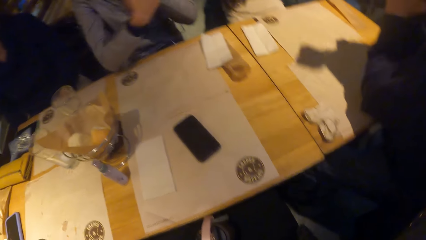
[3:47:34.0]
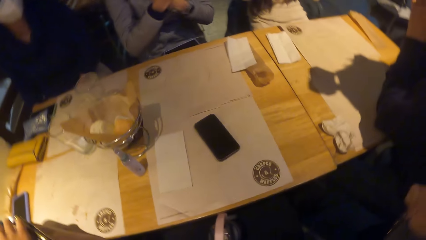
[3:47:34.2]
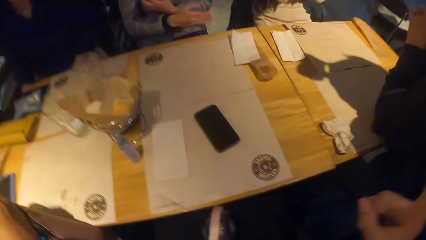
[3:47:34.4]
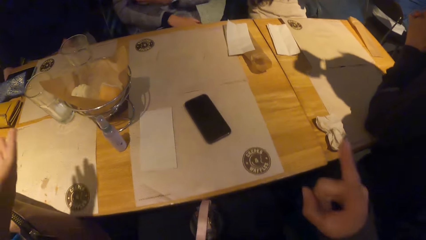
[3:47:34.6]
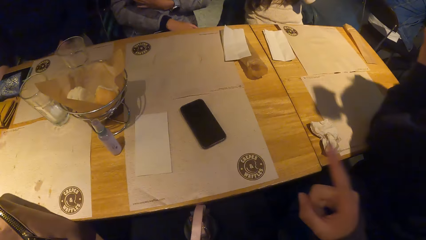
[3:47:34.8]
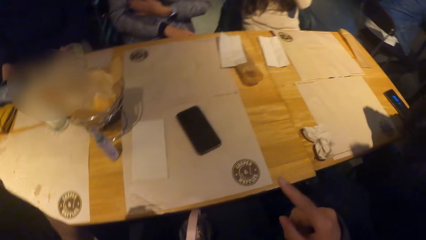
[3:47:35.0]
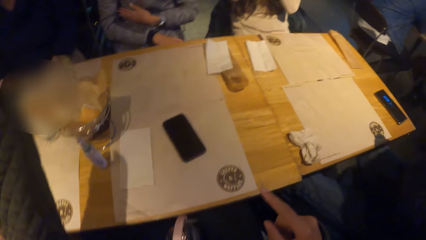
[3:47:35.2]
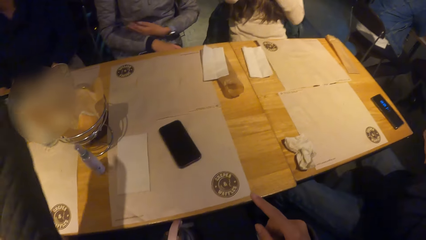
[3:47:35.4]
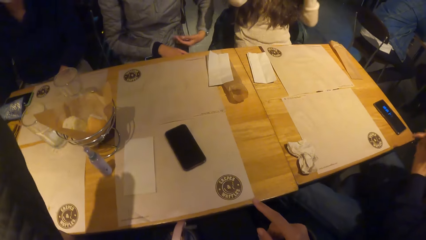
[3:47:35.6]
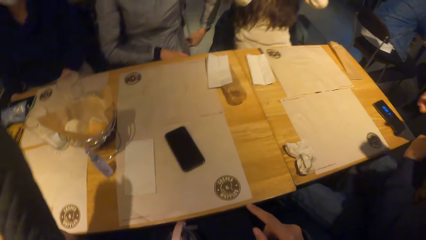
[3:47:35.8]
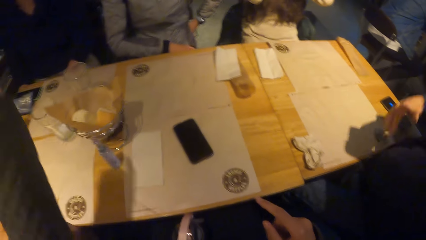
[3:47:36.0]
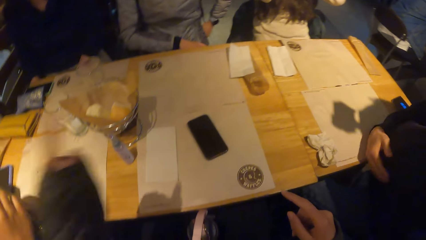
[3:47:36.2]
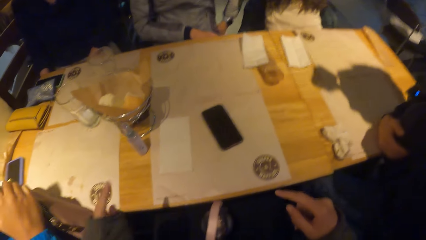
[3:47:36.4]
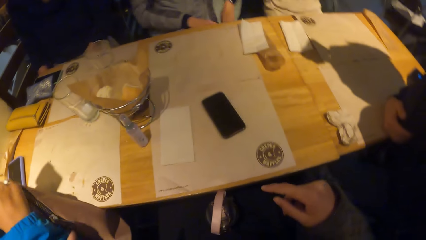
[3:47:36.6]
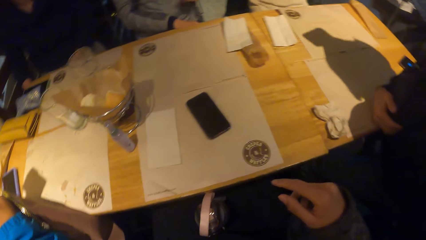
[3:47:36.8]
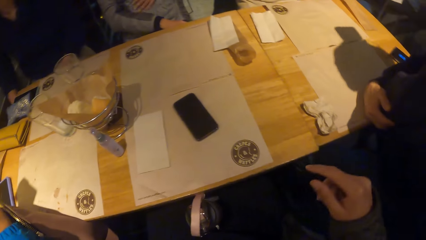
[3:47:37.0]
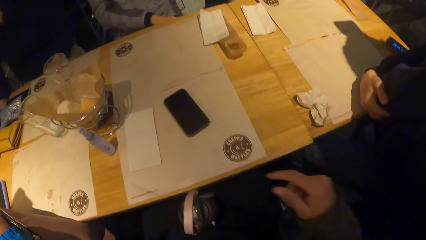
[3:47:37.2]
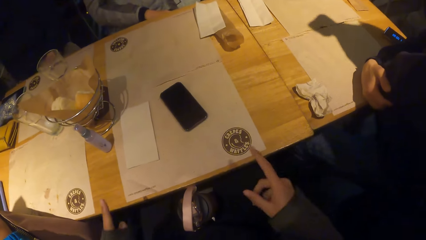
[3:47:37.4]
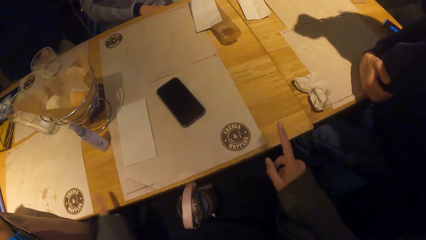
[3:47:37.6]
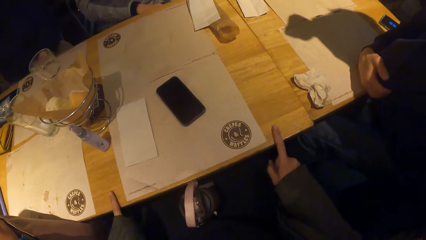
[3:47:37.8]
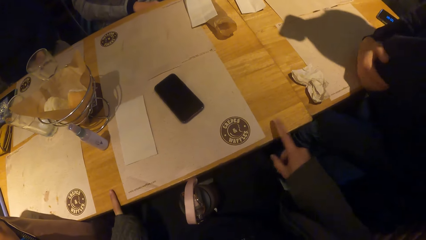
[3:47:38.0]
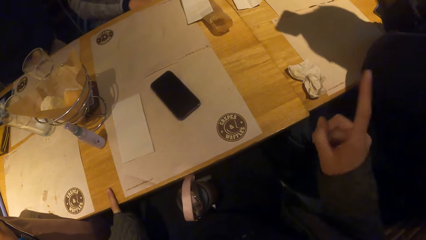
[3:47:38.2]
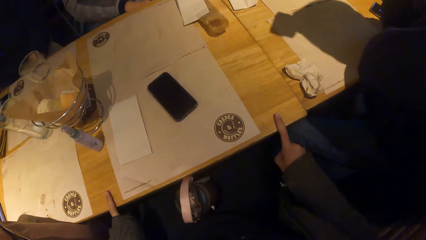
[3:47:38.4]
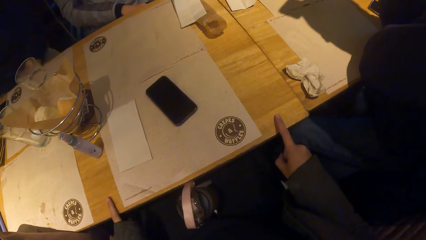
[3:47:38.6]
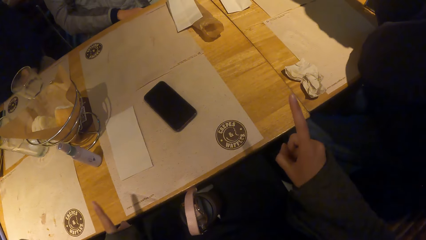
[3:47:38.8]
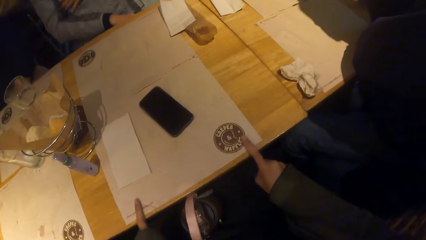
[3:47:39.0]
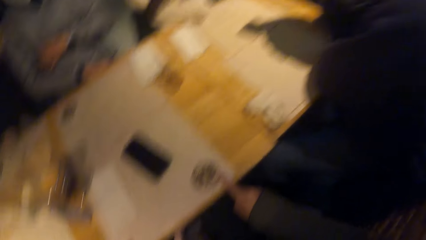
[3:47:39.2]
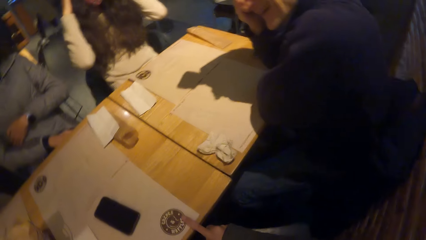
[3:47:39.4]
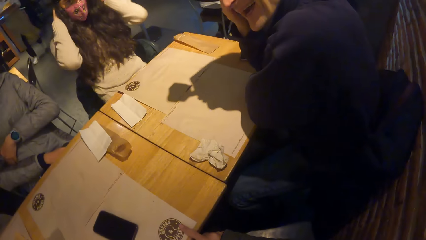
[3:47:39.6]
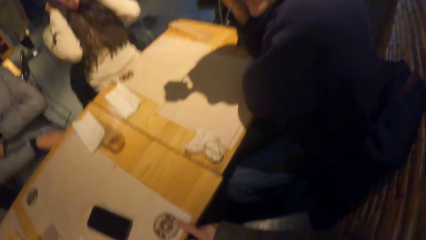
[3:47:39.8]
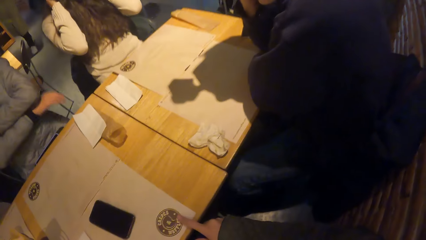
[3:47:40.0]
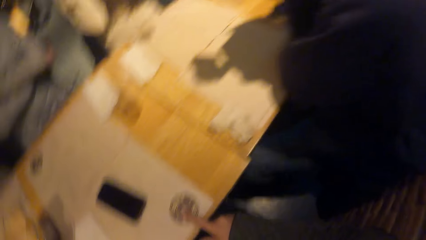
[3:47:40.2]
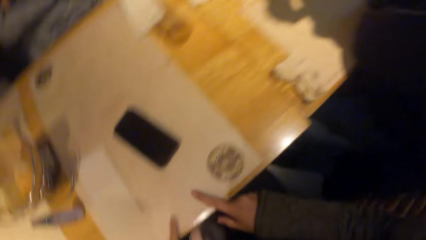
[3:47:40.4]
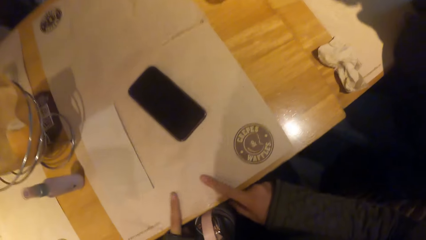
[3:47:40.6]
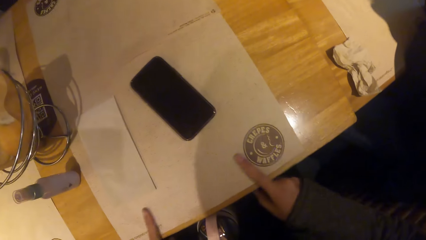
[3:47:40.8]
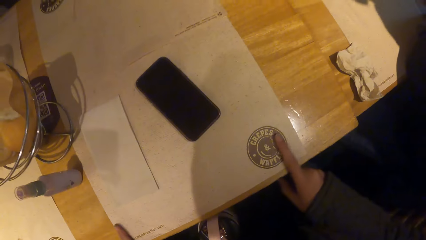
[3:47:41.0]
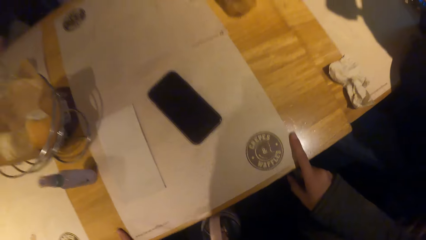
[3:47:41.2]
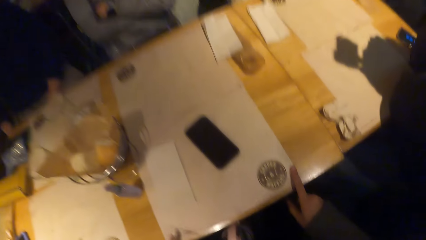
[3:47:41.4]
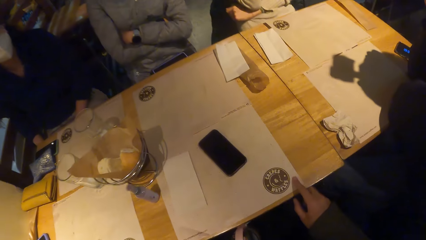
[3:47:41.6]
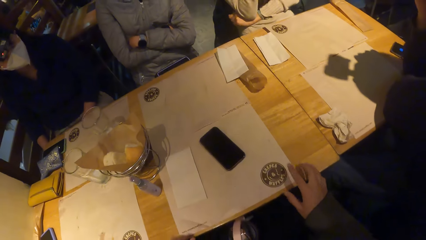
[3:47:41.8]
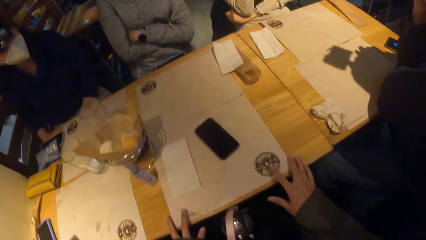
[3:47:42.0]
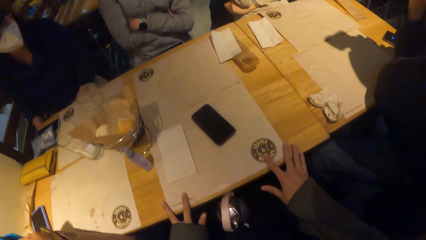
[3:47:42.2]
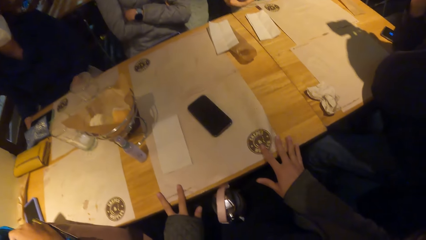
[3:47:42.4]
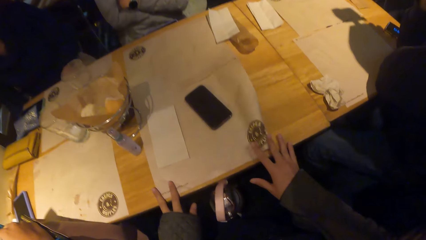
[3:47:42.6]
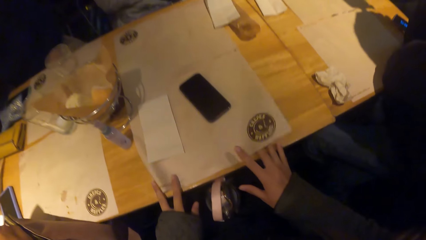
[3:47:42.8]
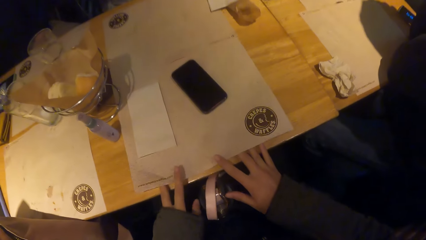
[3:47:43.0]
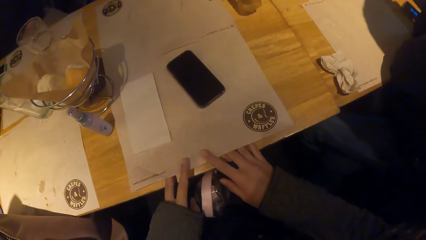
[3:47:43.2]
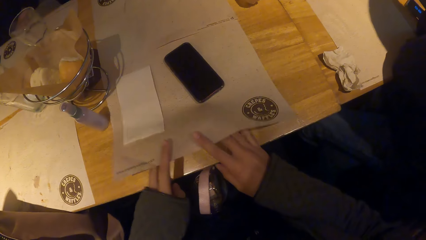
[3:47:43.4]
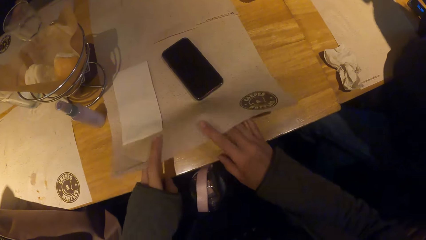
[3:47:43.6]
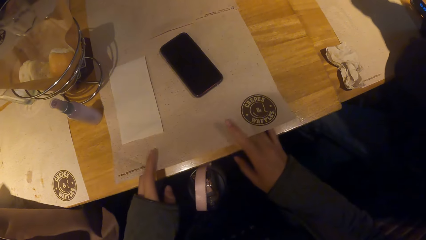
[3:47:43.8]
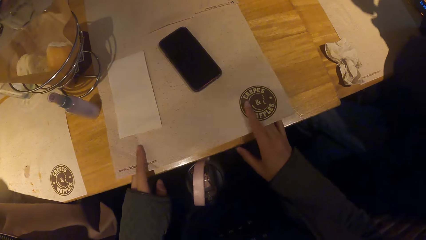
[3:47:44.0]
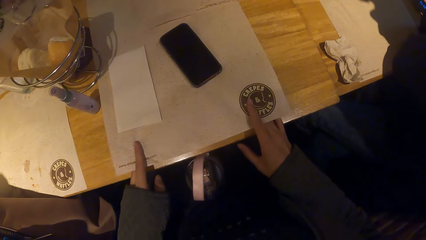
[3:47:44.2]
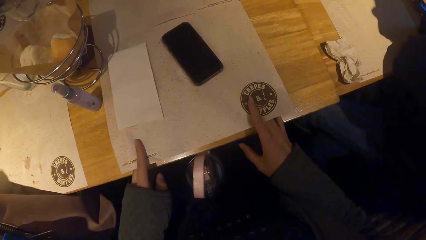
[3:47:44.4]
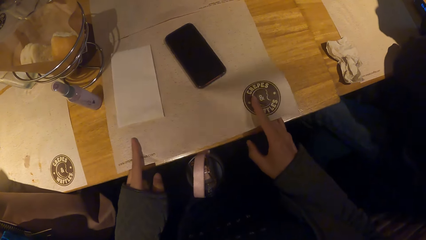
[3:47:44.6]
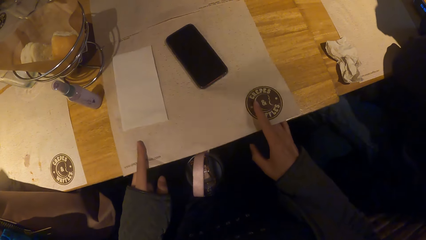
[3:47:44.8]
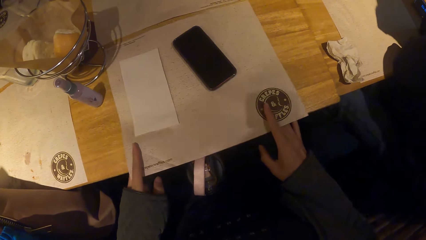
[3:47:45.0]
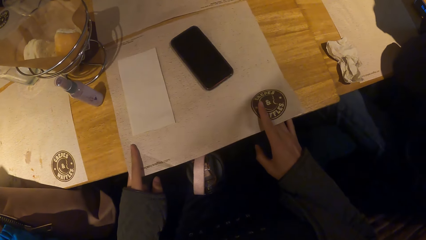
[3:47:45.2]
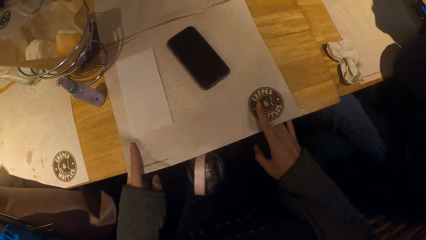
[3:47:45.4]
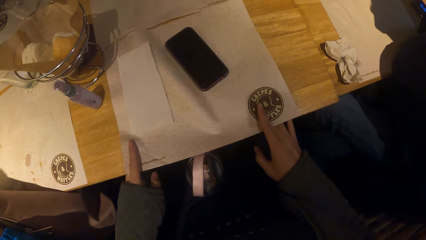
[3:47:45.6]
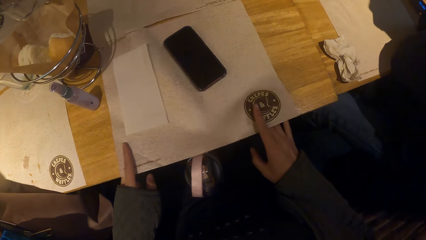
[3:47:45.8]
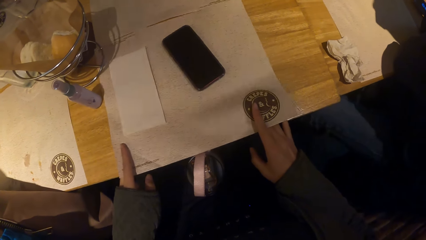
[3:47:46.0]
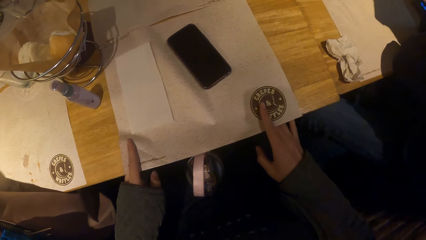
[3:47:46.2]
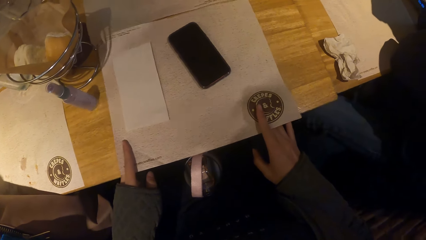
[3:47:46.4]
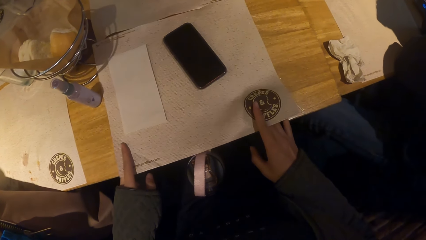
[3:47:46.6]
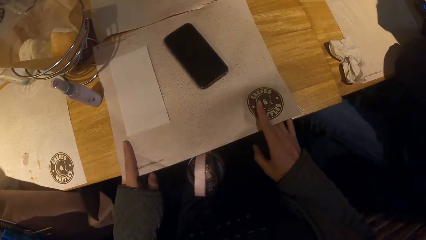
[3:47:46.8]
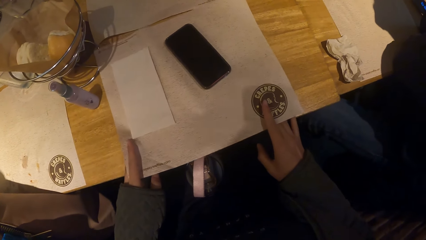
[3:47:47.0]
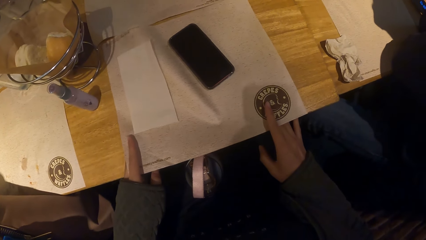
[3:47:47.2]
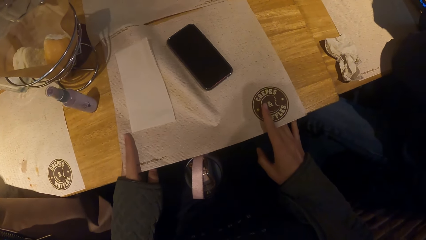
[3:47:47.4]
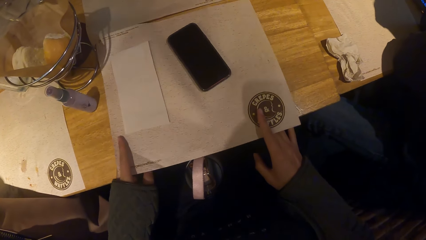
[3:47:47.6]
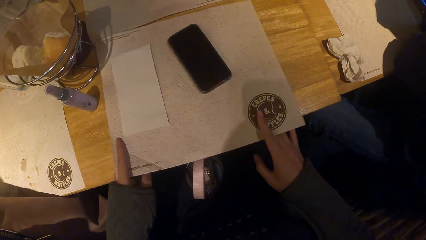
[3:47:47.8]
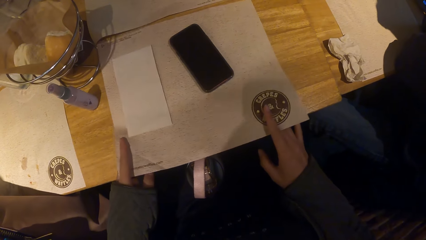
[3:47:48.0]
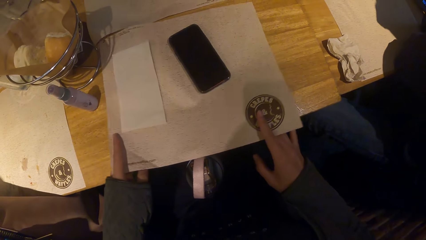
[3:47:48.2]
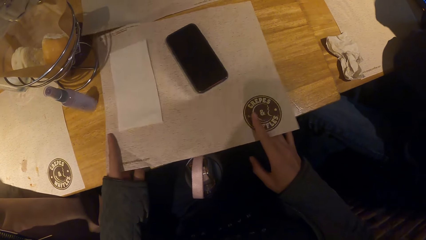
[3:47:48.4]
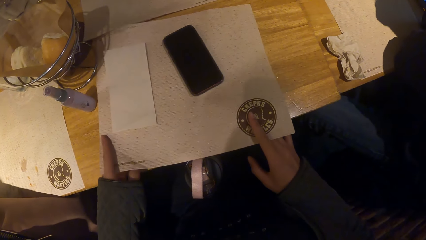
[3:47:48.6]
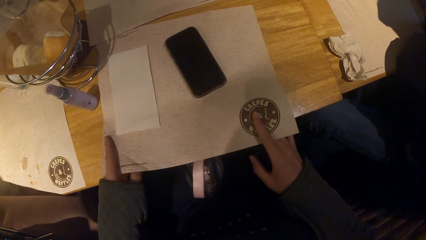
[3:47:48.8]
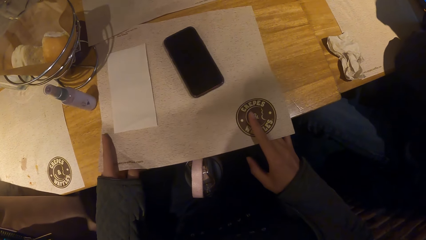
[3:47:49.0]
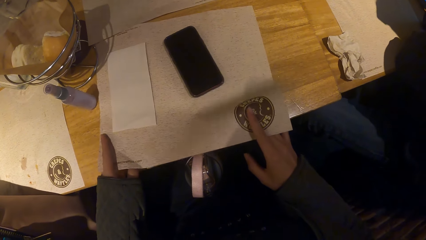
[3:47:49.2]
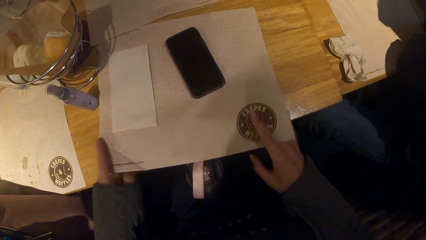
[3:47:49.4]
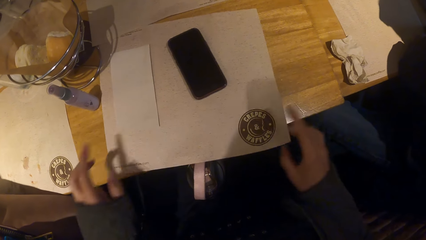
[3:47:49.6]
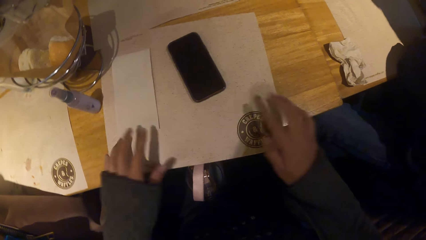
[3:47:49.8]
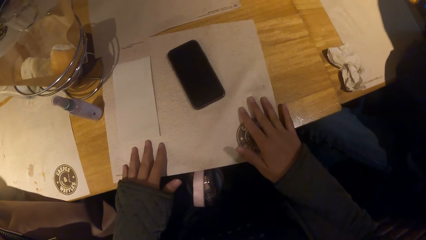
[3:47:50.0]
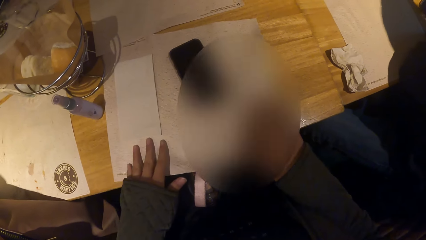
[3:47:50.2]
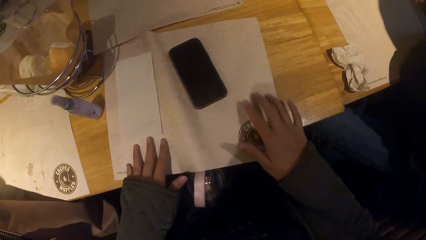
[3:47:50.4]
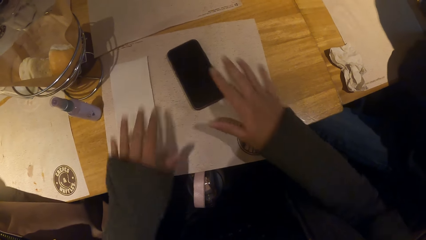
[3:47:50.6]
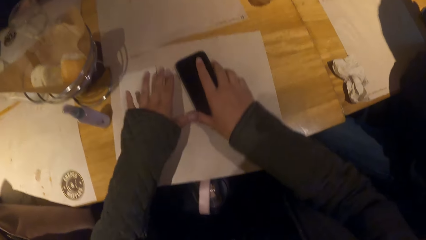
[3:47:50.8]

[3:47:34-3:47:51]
The camera wearer makes a gesture. She places her index fingers on a table mat. She rubs her index fingers on the table. She adjusts the table mat with both hands. She moves the piece of paper.
